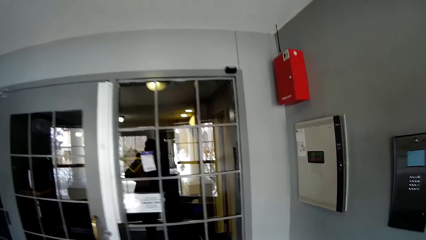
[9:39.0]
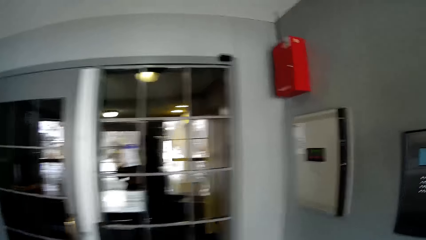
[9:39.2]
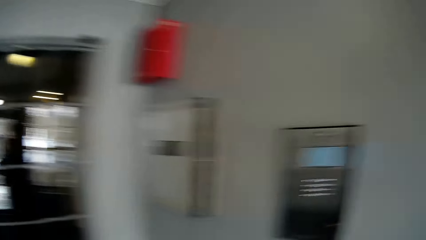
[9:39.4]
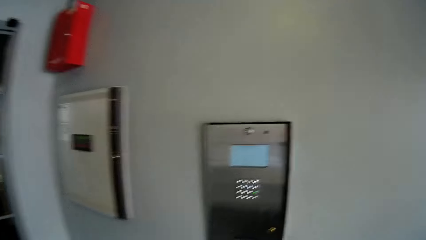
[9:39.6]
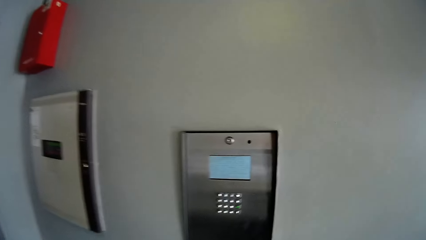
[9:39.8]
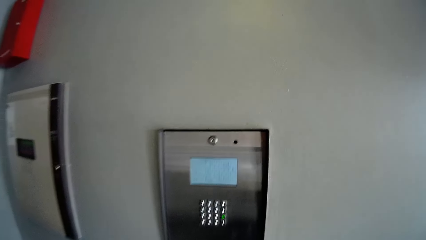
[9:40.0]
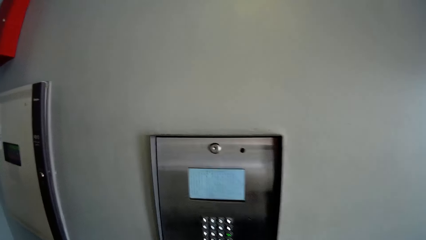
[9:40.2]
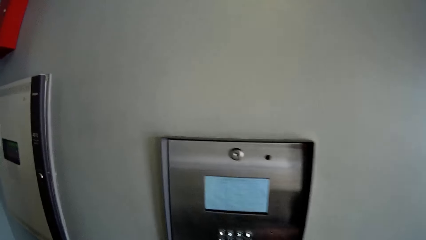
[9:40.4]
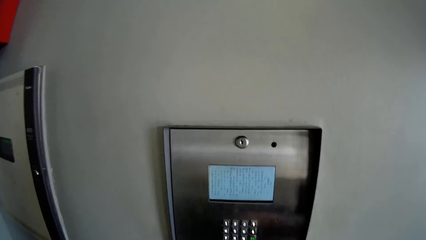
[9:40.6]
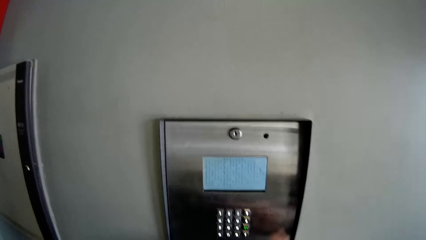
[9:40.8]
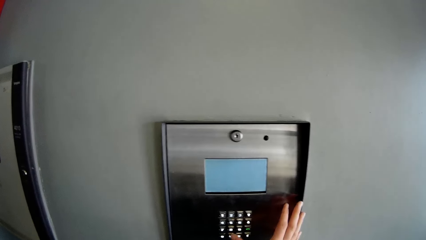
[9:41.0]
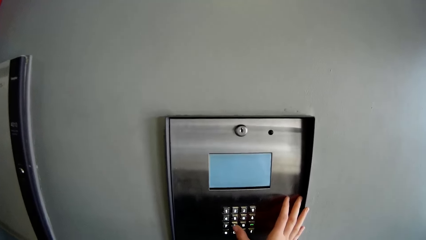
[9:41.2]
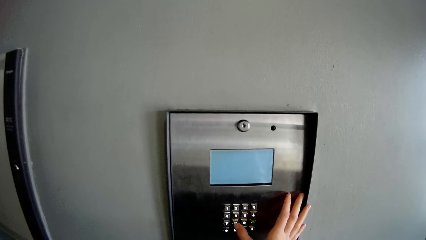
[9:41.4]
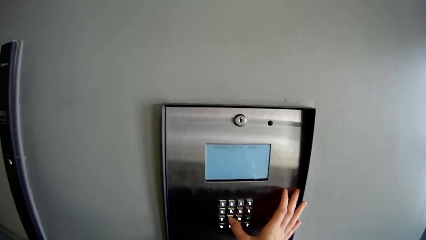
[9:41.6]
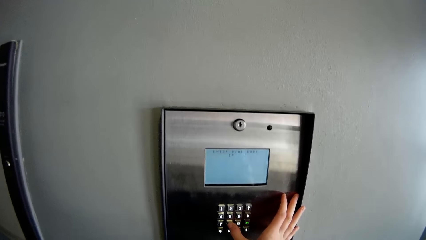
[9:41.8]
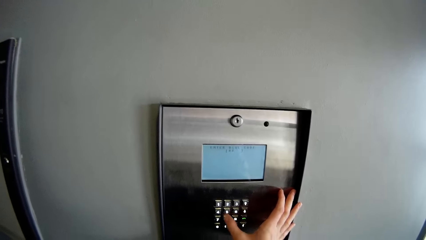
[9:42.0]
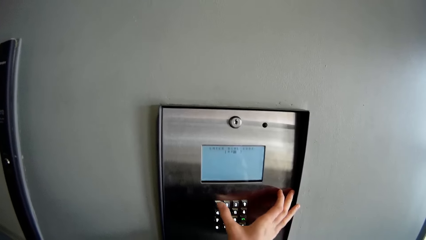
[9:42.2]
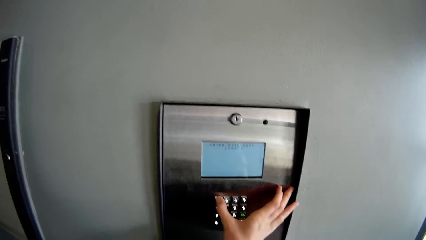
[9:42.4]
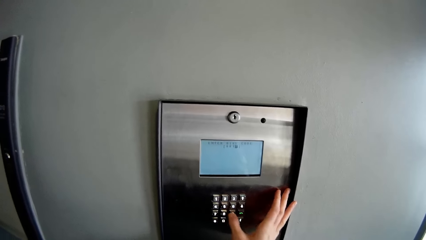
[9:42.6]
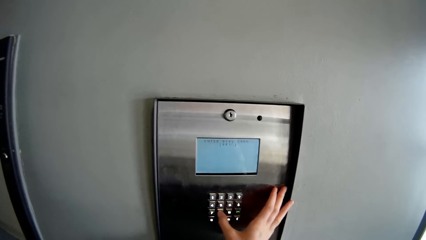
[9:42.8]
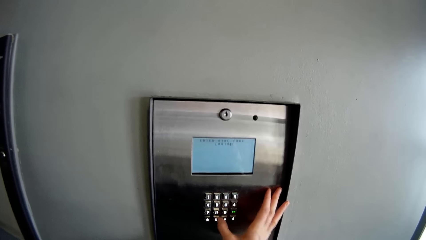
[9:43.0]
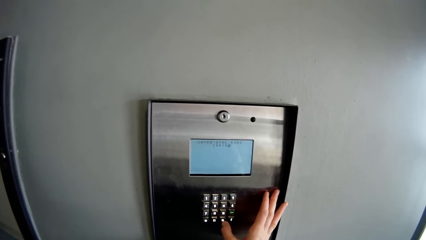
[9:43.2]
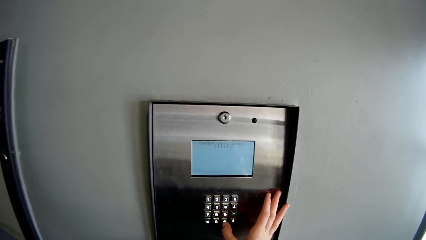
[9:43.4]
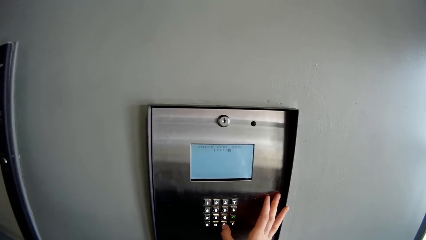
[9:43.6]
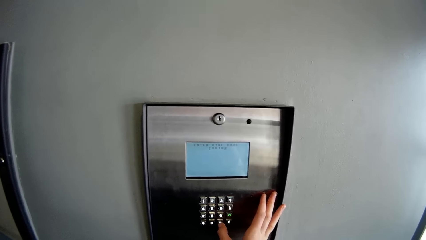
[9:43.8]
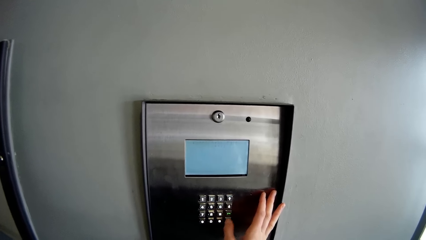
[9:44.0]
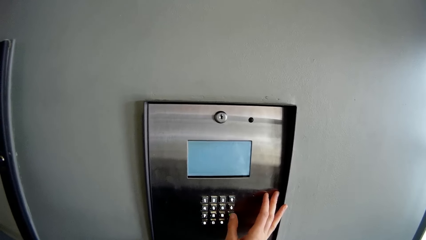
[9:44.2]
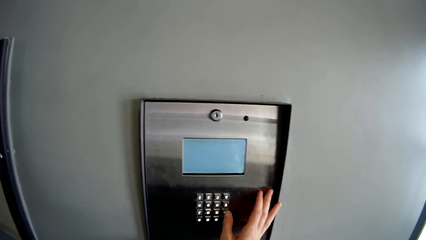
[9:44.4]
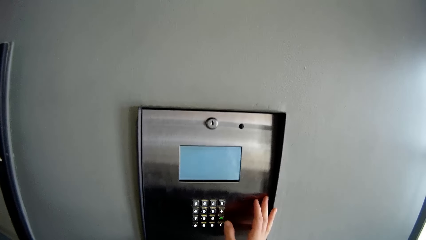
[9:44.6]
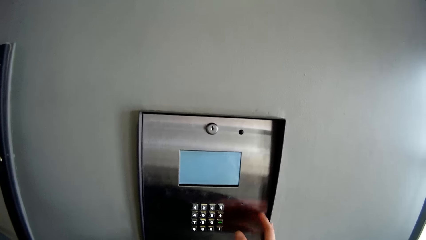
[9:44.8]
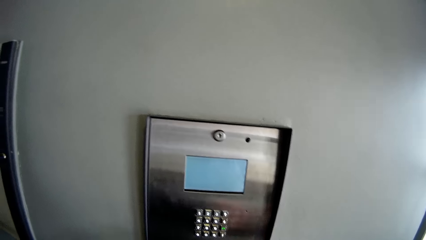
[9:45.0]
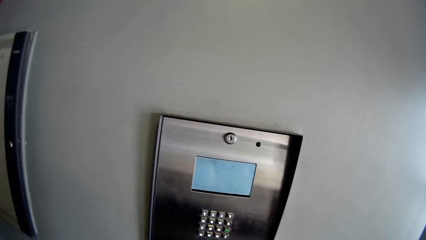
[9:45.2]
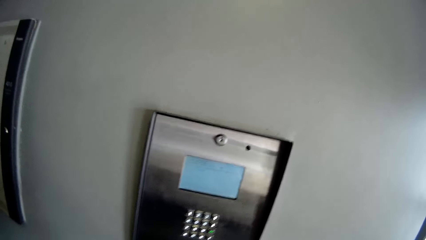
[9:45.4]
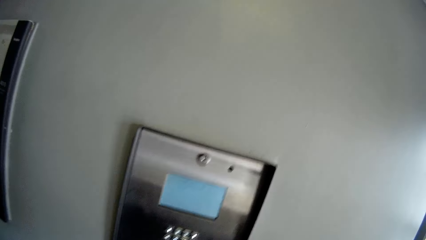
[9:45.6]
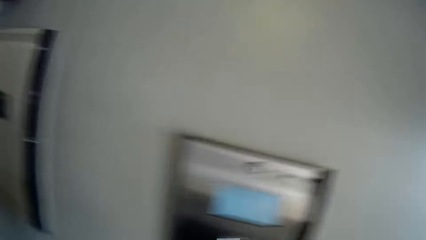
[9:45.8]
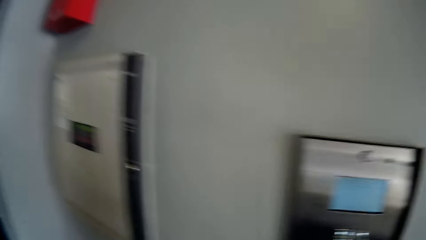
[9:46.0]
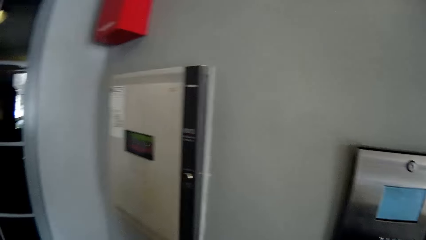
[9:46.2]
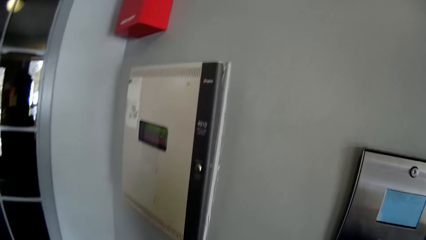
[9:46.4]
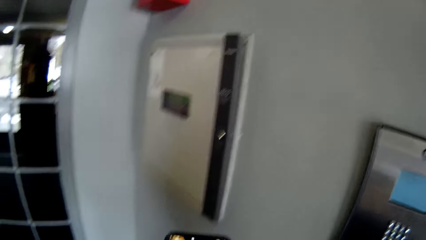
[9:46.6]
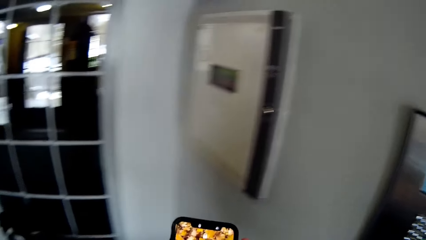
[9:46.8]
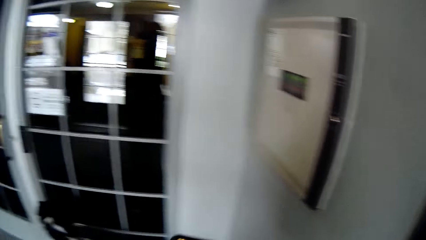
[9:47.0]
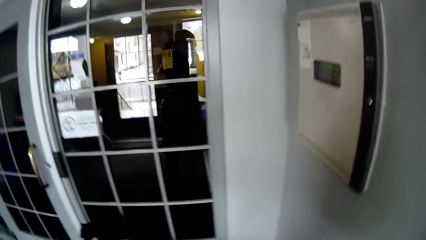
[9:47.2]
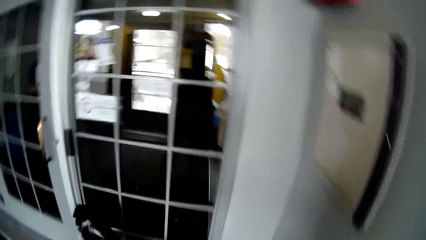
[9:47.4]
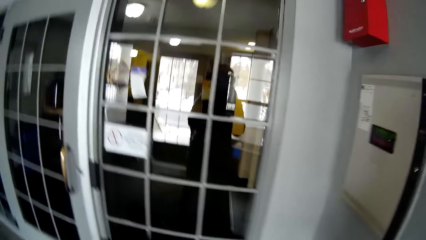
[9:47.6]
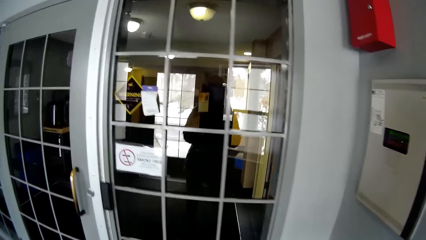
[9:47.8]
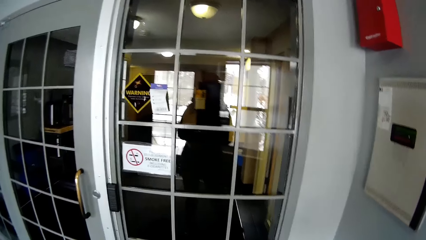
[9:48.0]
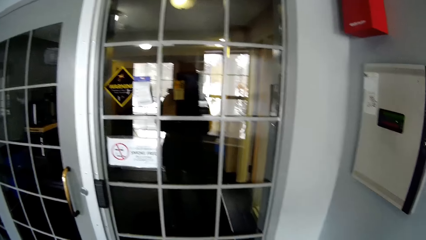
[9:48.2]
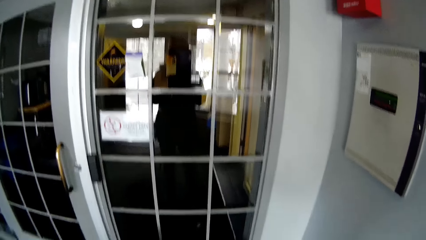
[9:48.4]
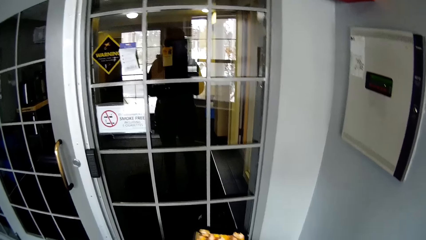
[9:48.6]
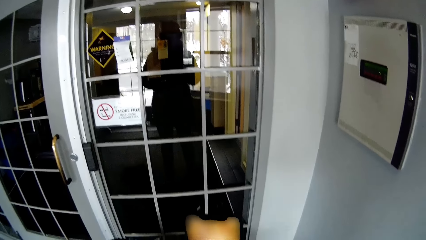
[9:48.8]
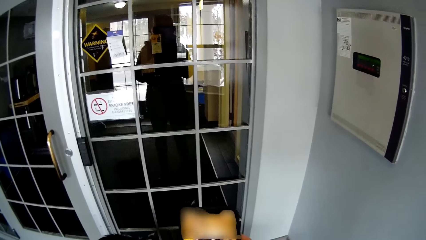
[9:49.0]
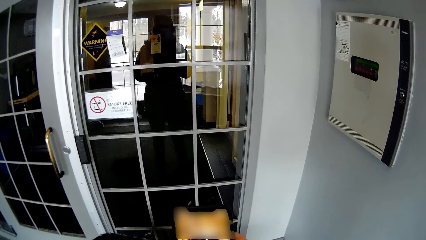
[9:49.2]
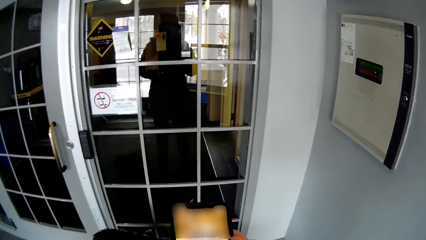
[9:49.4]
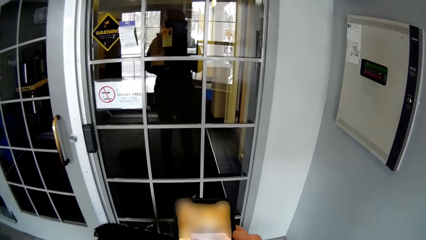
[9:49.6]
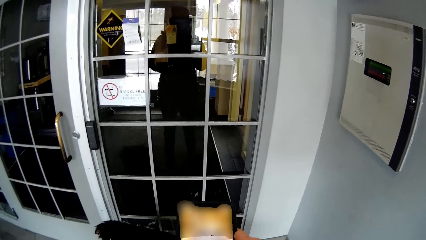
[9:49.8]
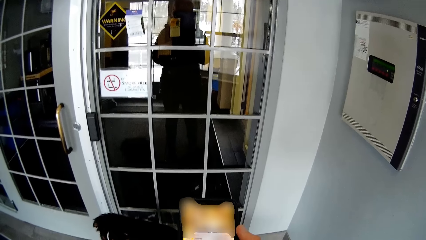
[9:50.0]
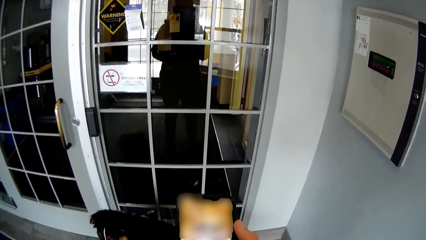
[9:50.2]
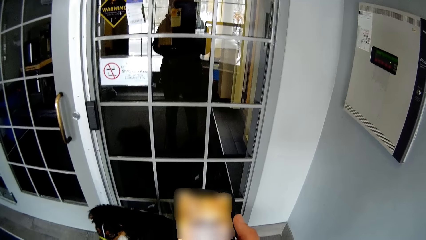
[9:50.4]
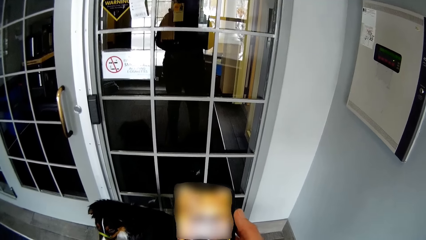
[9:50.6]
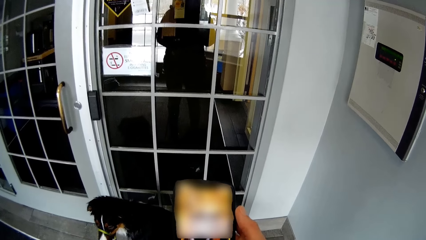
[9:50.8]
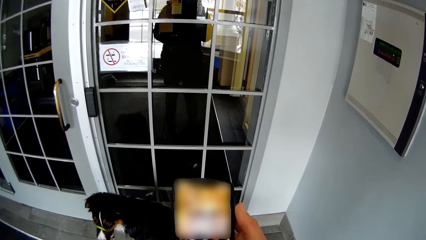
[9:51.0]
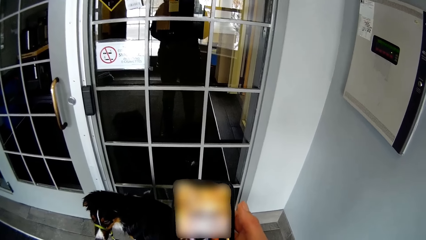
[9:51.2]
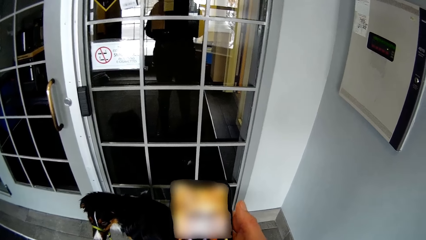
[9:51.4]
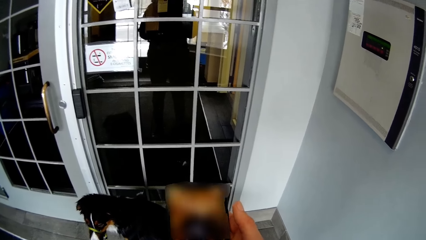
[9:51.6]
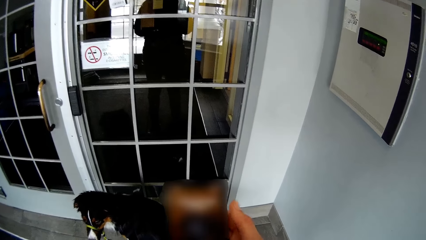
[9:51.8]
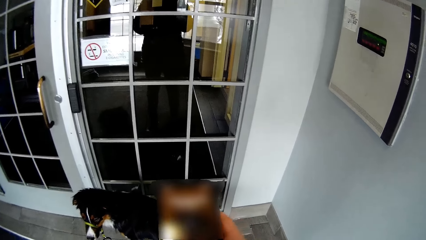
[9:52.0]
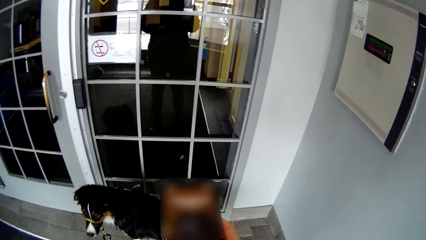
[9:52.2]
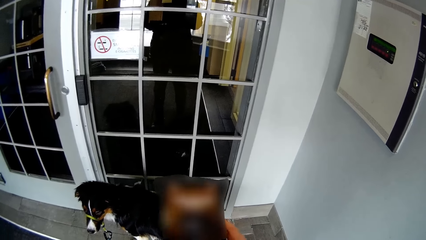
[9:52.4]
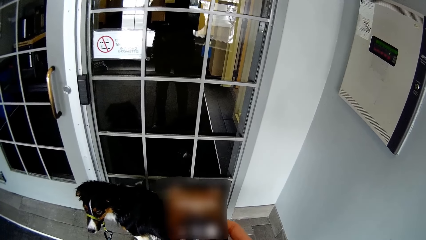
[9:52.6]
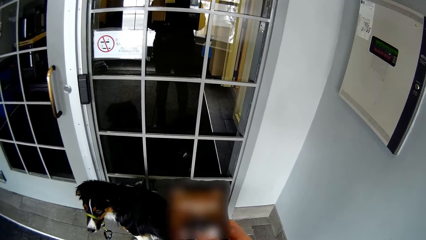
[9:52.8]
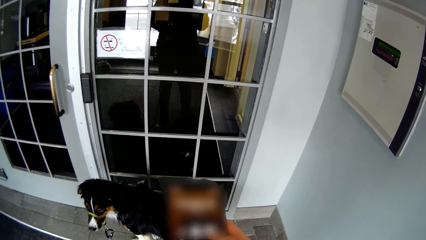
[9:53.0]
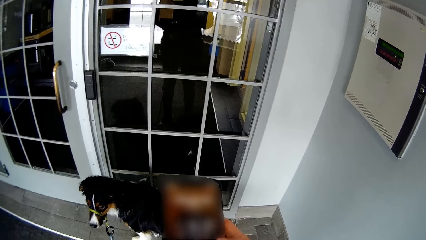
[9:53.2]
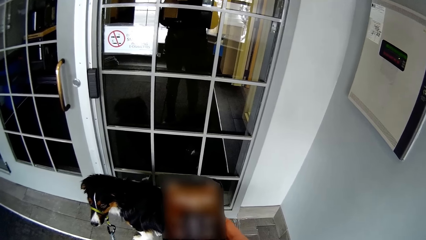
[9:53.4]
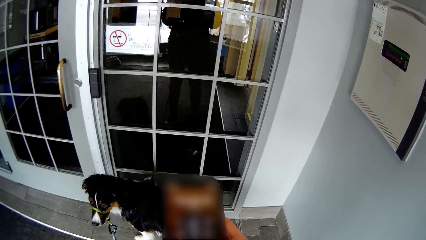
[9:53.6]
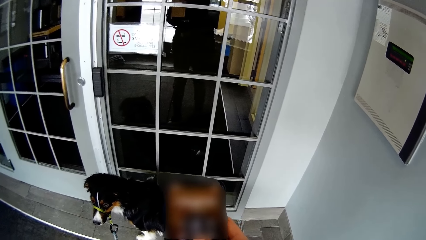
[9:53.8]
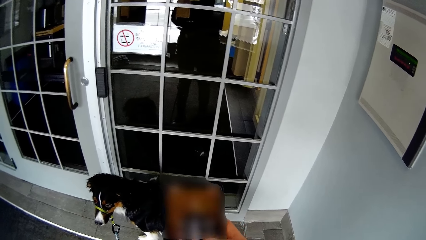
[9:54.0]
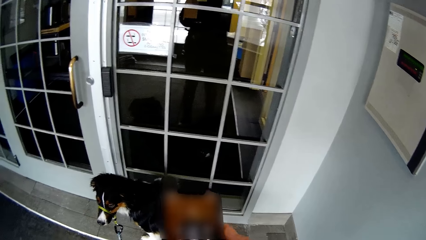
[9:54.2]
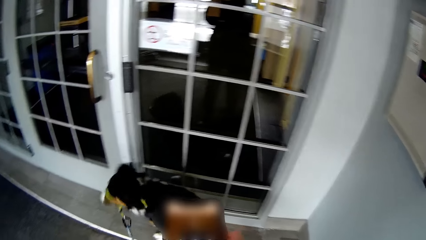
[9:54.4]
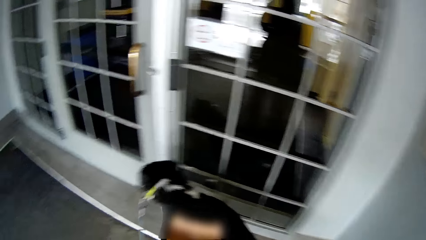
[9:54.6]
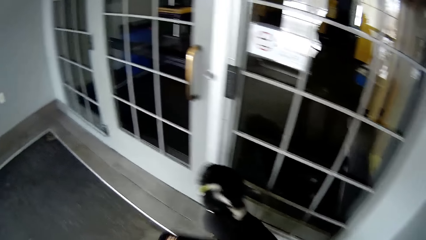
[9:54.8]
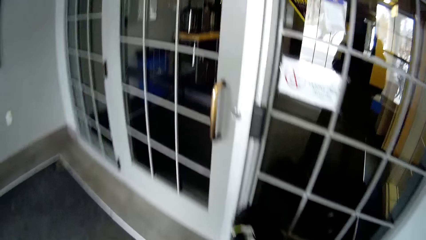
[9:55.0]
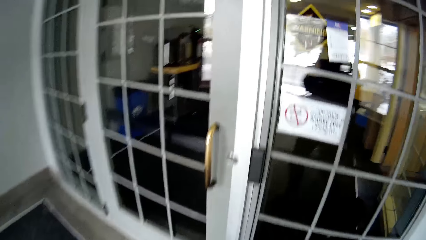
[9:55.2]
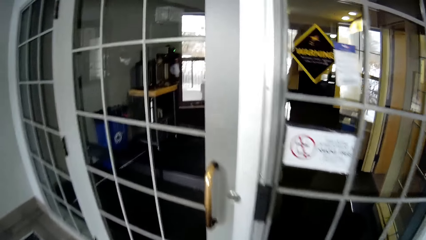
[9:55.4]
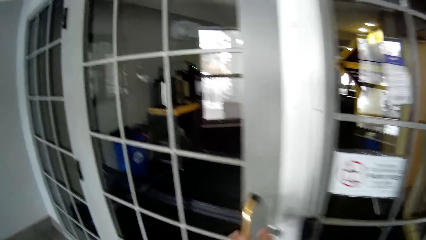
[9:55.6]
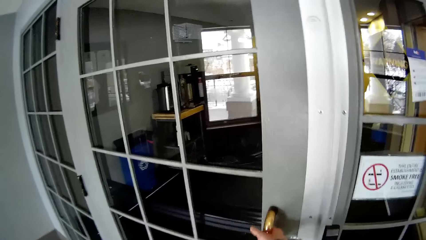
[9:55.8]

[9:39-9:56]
The camera wearer presses something. They use the phone.
